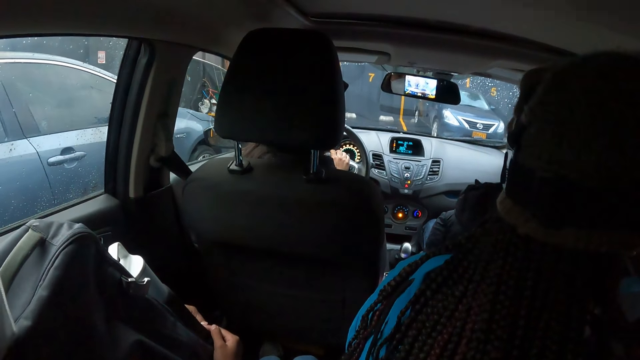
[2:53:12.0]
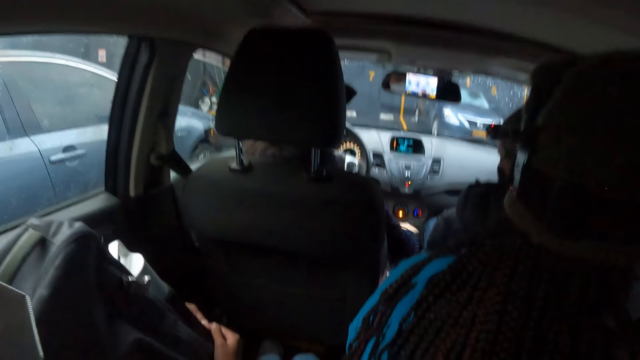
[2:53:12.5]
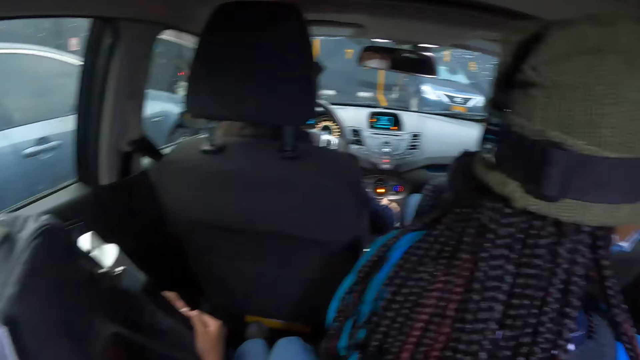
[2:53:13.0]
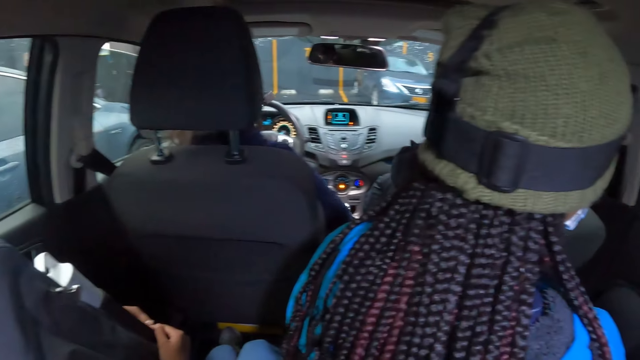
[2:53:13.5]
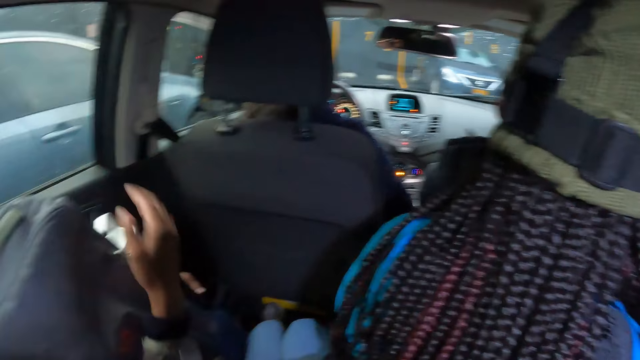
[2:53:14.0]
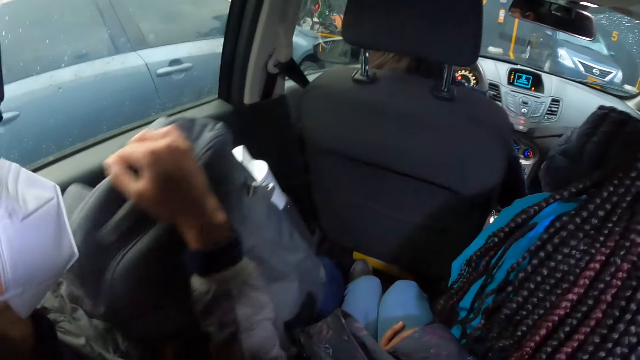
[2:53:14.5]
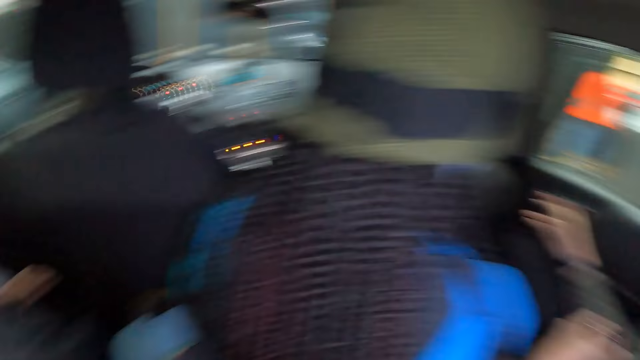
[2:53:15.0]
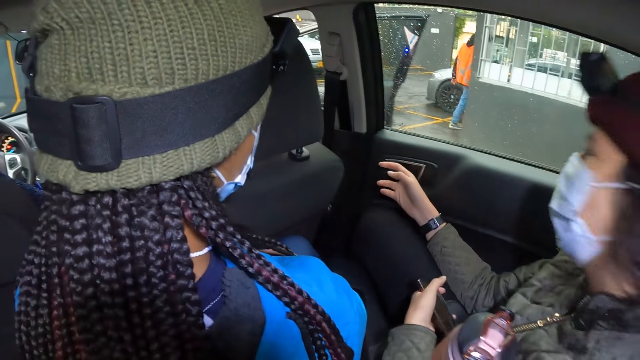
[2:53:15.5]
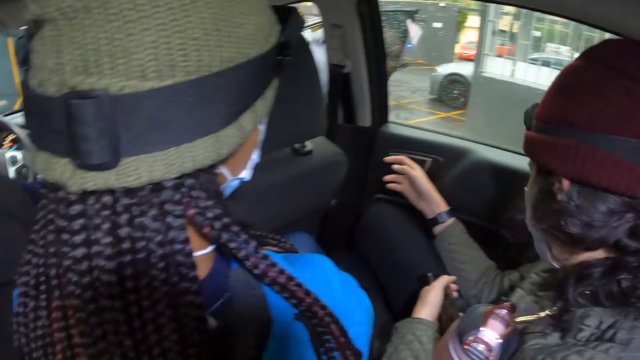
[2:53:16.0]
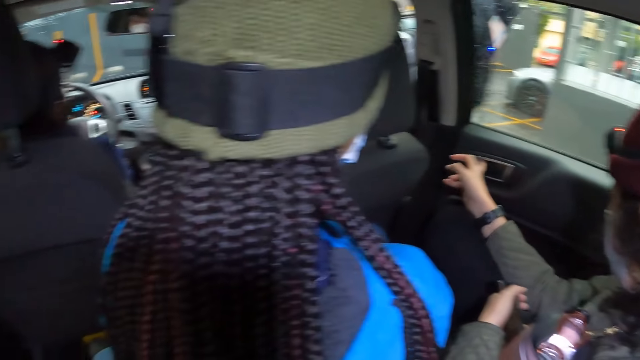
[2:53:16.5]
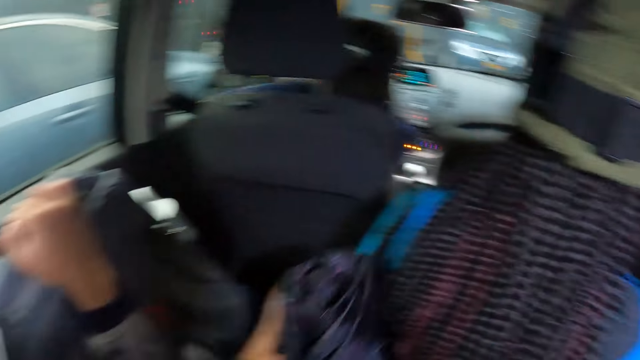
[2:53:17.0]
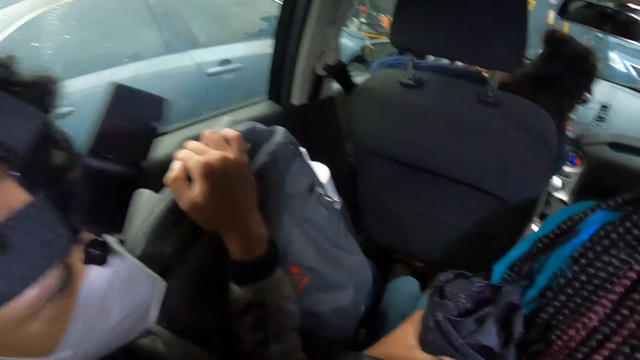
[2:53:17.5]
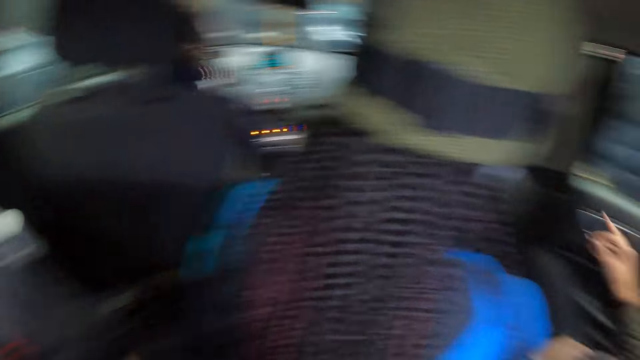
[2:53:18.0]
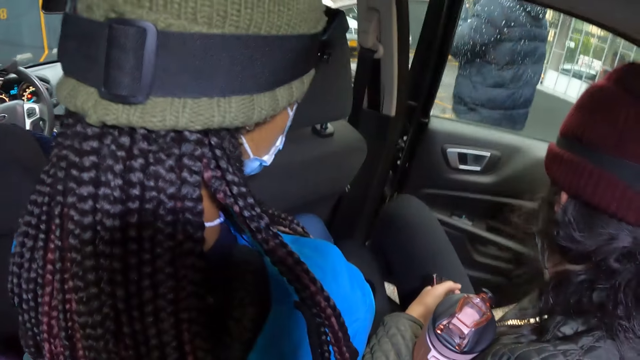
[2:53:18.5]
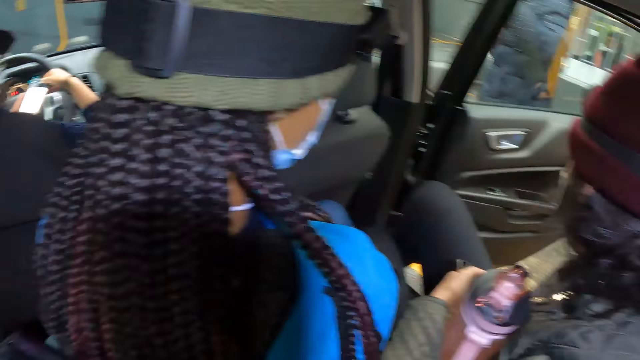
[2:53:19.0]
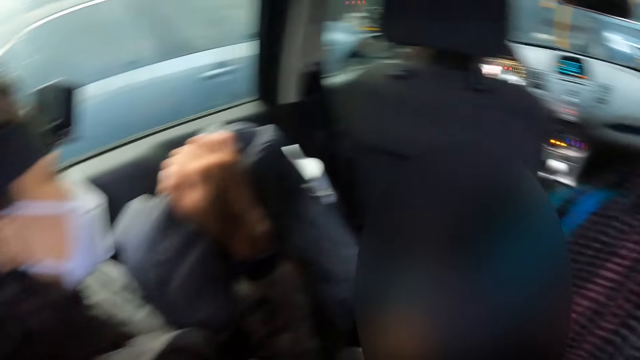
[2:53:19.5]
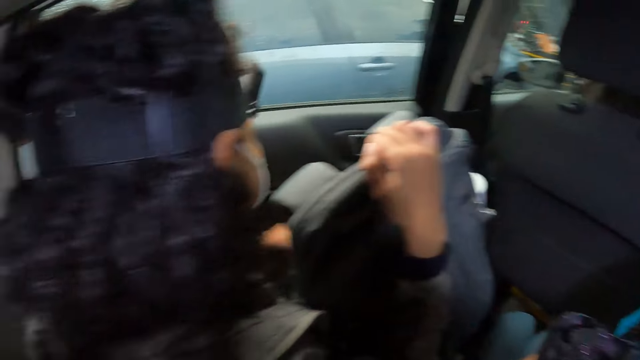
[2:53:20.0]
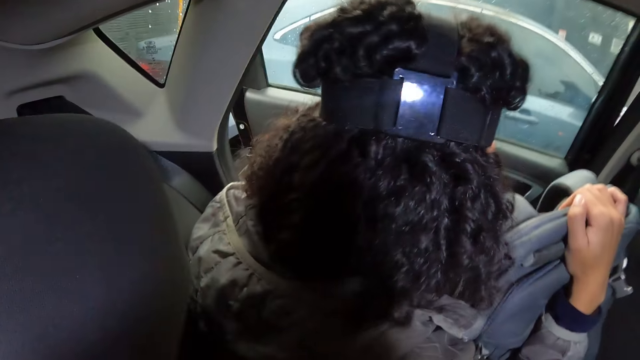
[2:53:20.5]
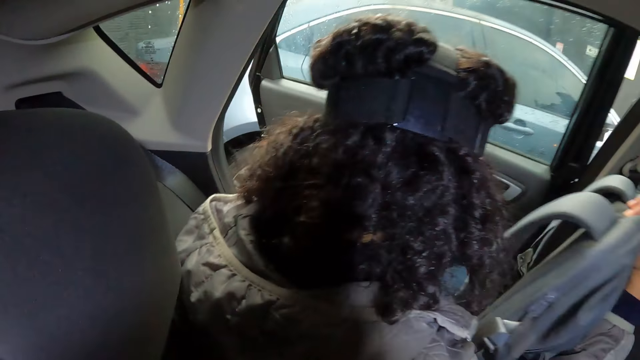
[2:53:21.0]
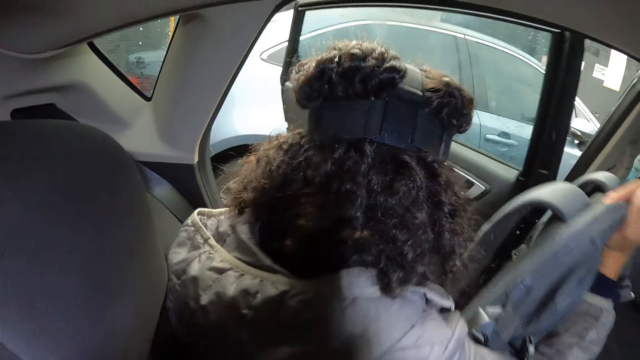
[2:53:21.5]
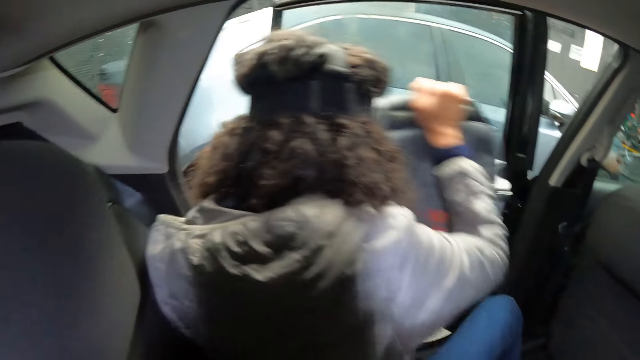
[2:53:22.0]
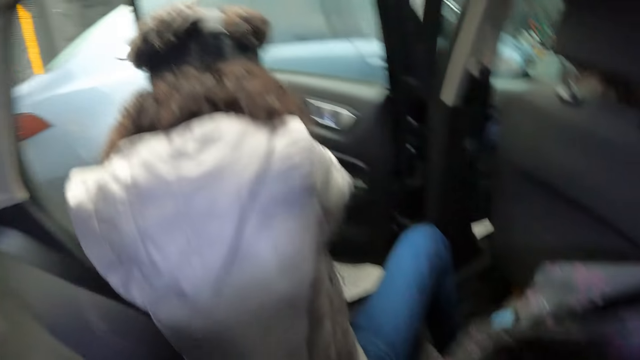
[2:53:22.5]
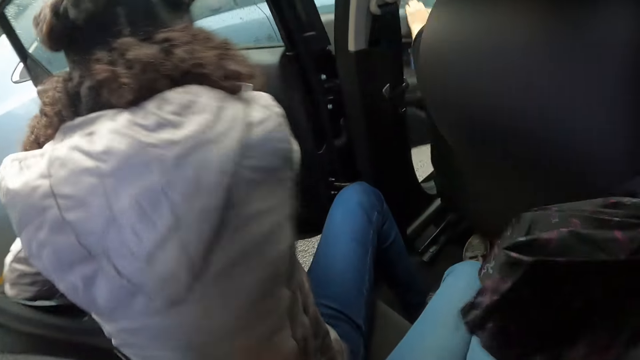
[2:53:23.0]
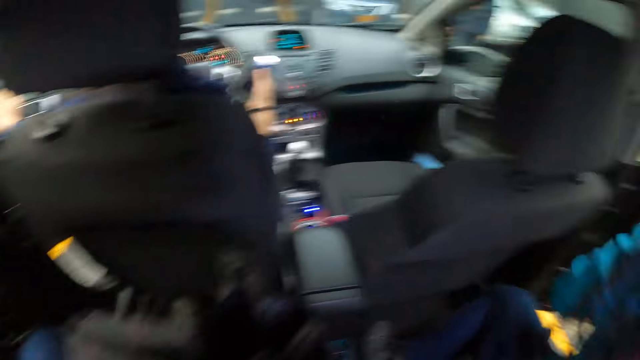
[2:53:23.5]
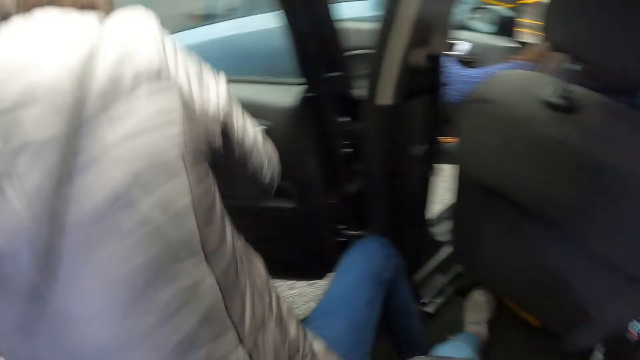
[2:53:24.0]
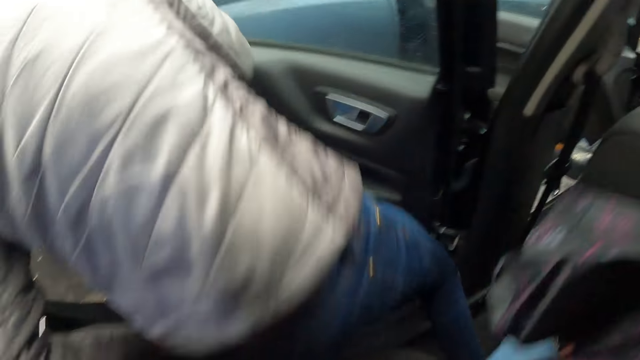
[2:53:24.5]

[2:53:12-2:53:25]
A man opens a door of the car with his right hand. The man comes out of the car. A woman opens the car rear door with her right hand. The camera wearer looks around the car. Another woman opens a rear door of the car with her left hand. The other woman comes out of the car.

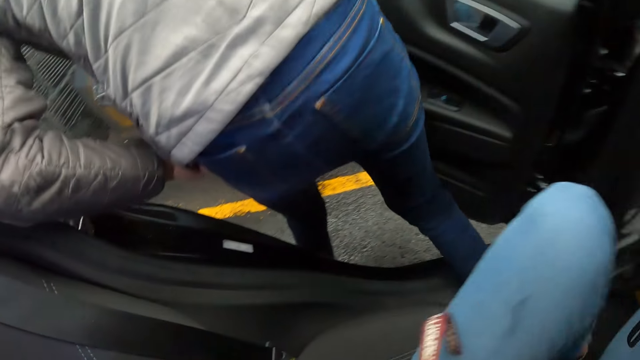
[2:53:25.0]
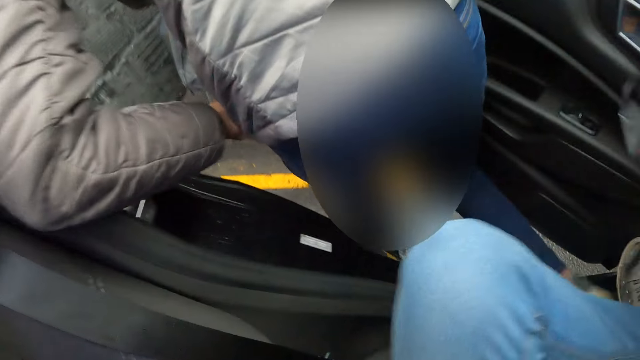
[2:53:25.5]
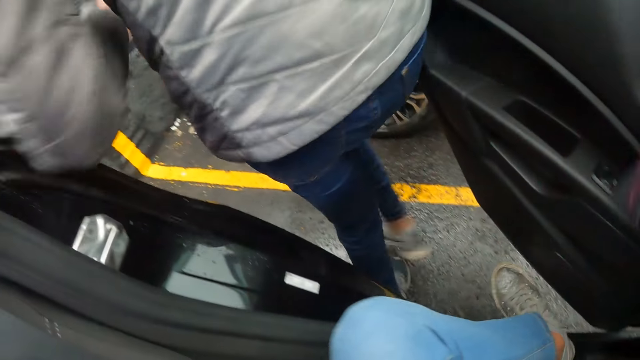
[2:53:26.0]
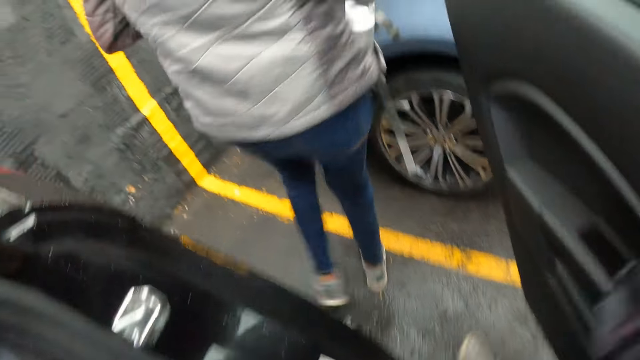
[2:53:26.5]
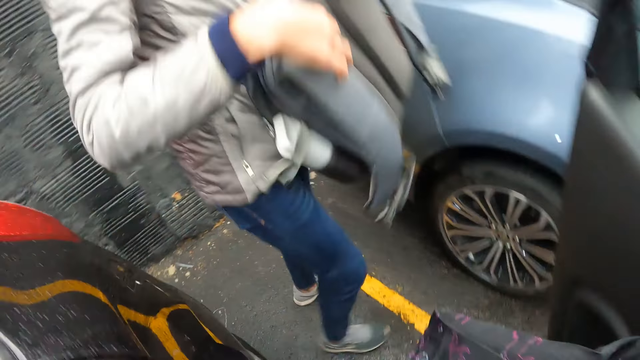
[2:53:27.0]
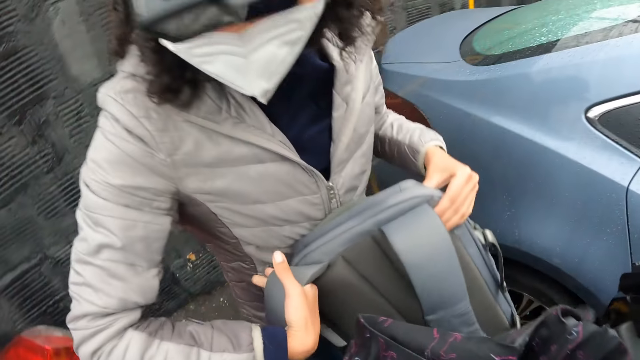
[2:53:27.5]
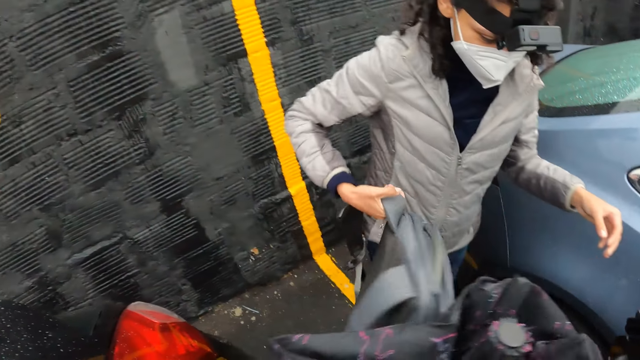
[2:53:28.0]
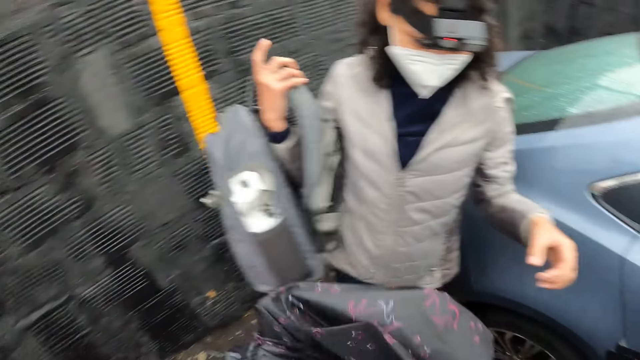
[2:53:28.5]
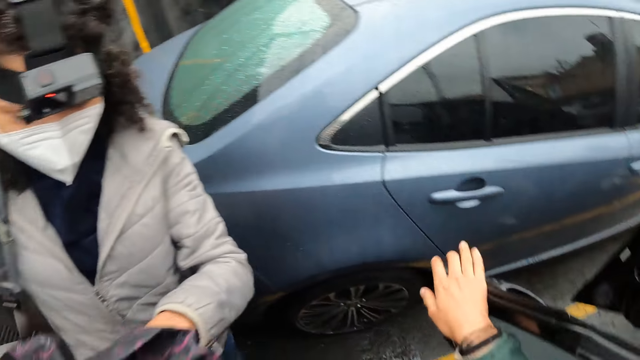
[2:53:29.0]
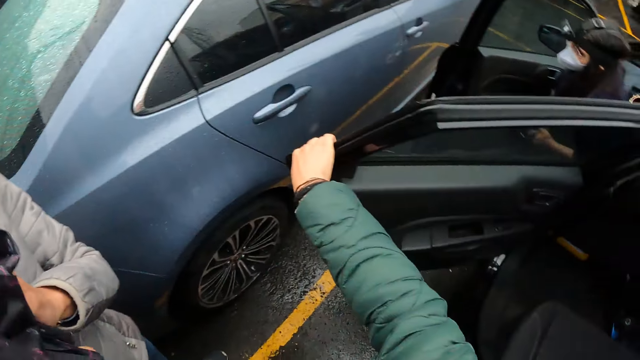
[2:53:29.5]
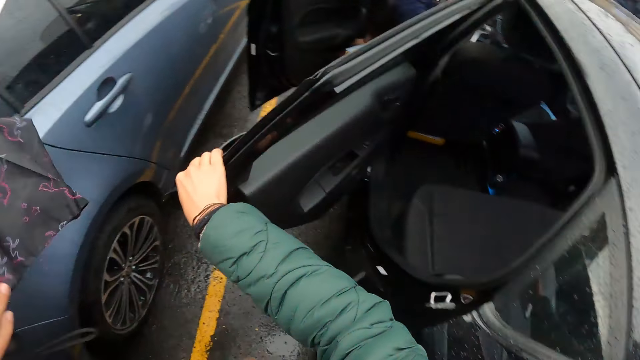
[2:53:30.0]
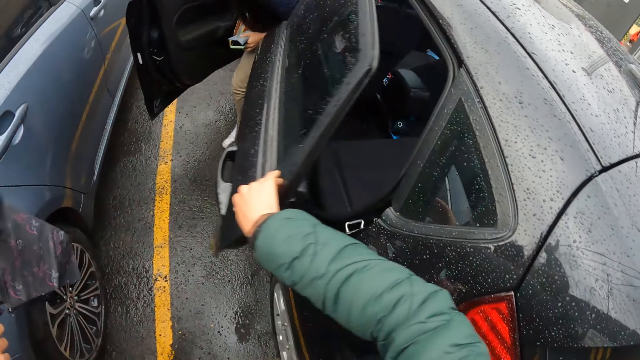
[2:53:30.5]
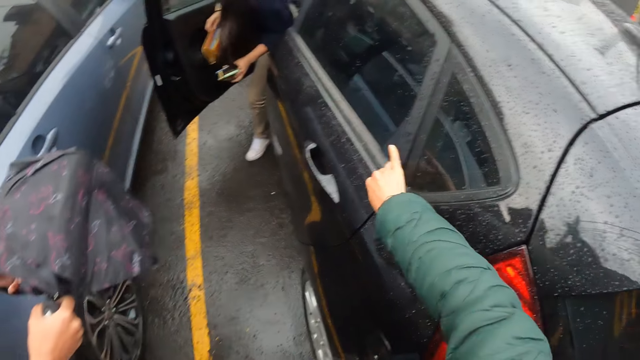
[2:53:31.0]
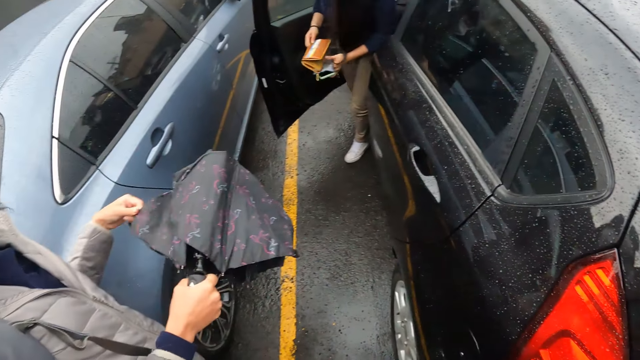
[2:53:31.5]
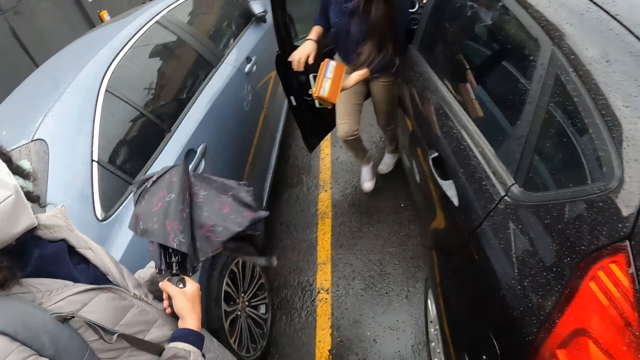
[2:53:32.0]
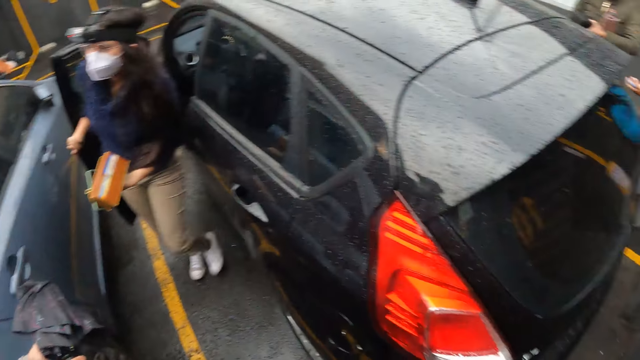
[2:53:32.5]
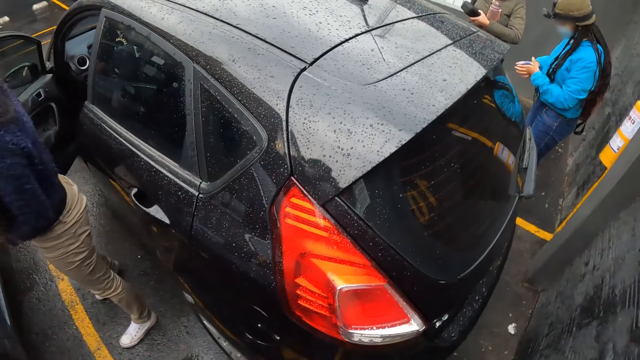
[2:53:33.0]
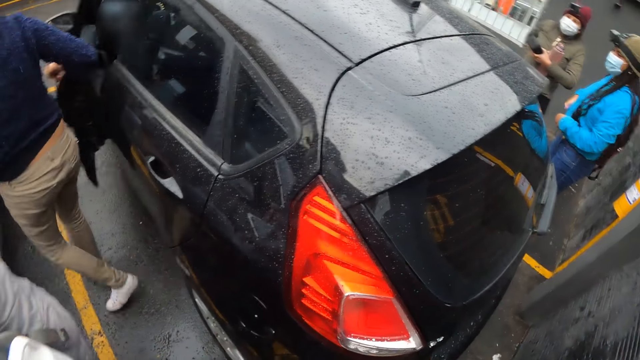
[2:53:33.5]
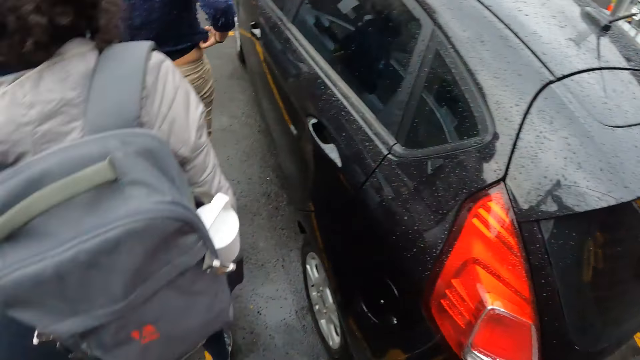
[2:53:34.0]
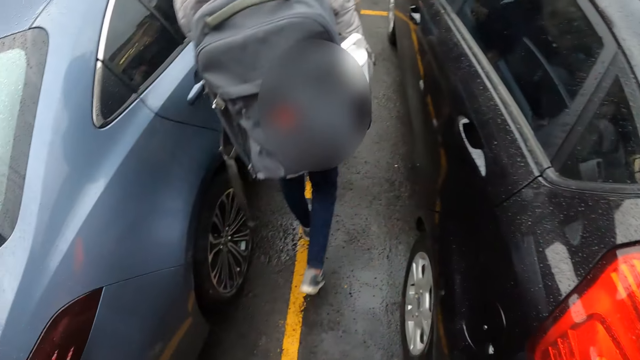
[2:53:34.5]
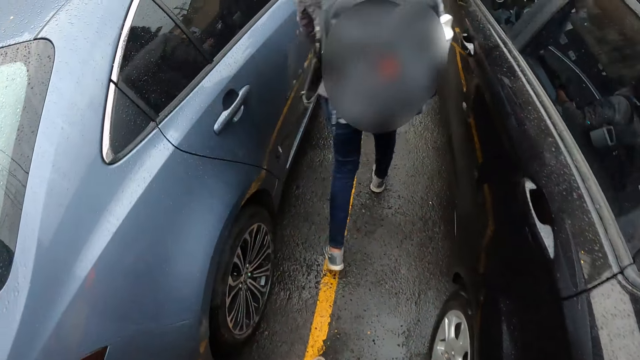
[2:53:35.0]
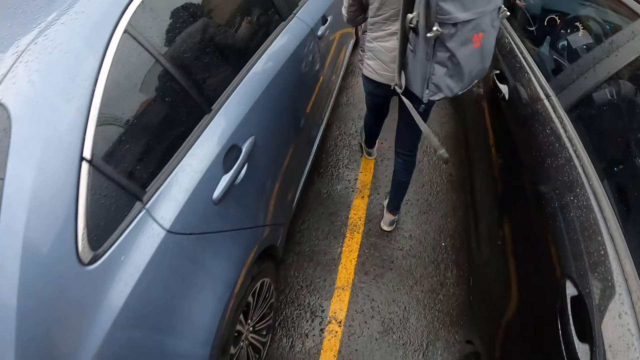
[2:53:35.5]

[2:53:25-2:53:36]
The camera wearer comes out of the car. A woman alights from the car. Another woman fits the backpack on her back. The camera wearer closes the door of the car with her right hand. The first woman closes the car door. A driver alights from the car, places a purse on her left hand, closes a door of the car with her right hand, and adjusts her sweater. The other woman walks forward.
